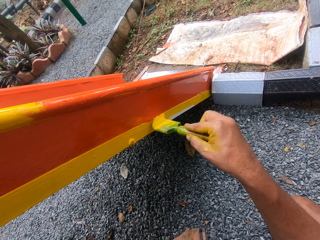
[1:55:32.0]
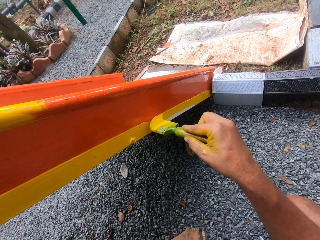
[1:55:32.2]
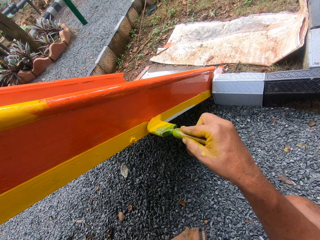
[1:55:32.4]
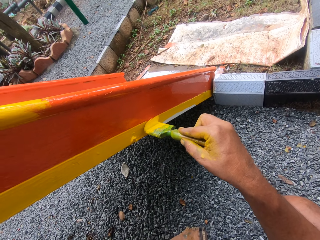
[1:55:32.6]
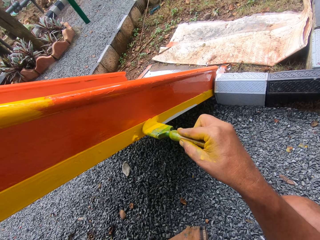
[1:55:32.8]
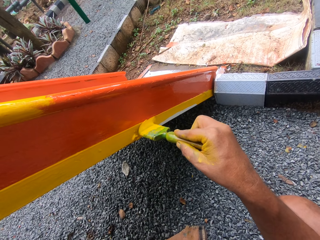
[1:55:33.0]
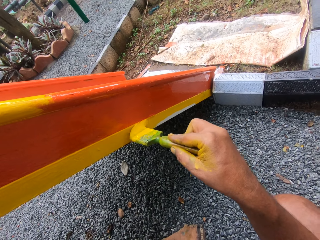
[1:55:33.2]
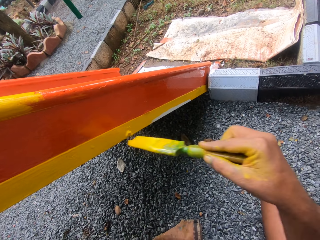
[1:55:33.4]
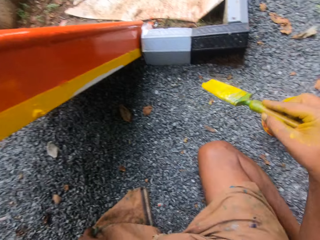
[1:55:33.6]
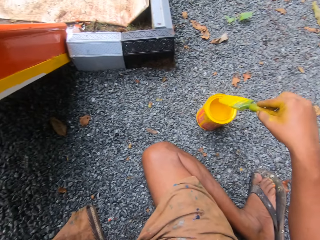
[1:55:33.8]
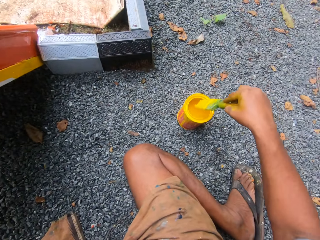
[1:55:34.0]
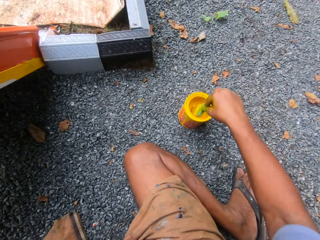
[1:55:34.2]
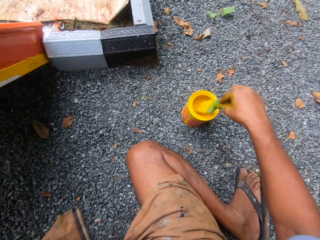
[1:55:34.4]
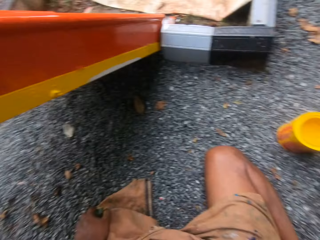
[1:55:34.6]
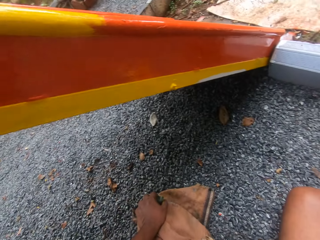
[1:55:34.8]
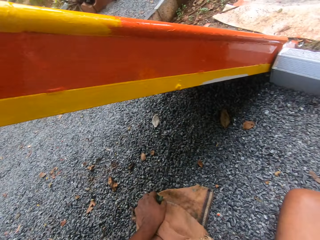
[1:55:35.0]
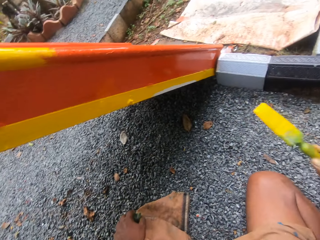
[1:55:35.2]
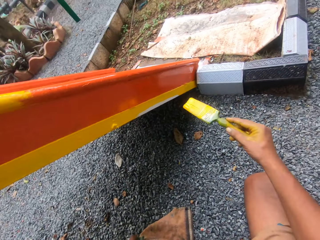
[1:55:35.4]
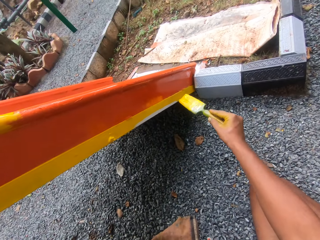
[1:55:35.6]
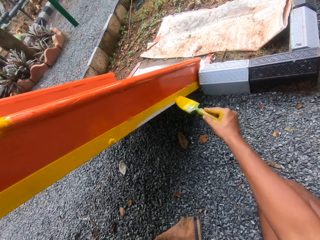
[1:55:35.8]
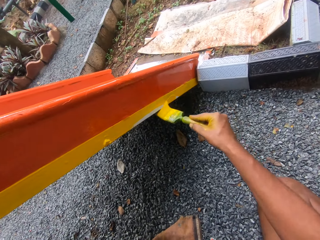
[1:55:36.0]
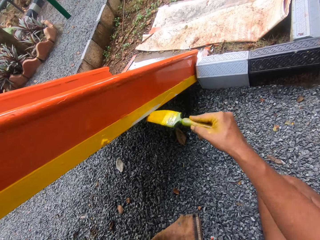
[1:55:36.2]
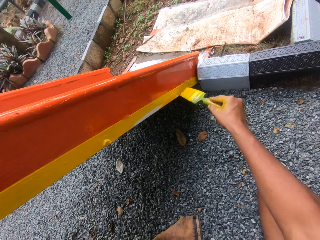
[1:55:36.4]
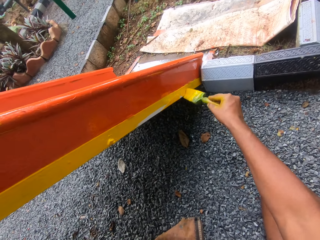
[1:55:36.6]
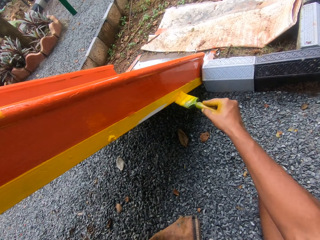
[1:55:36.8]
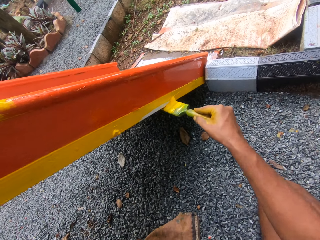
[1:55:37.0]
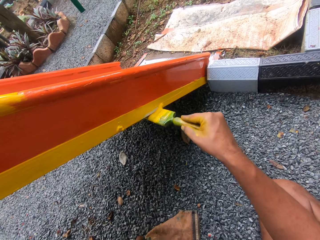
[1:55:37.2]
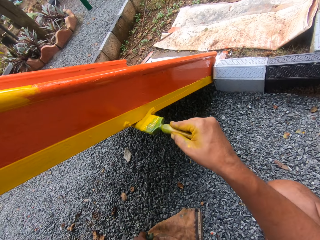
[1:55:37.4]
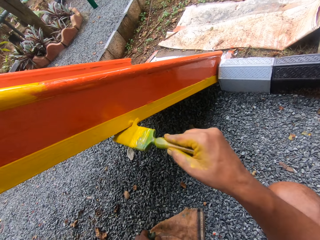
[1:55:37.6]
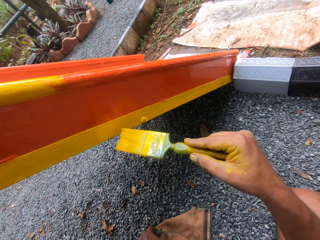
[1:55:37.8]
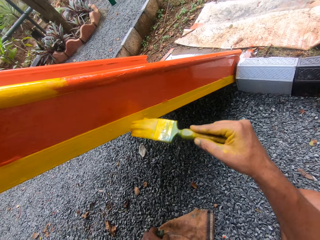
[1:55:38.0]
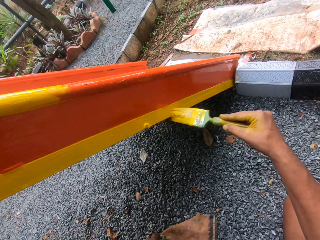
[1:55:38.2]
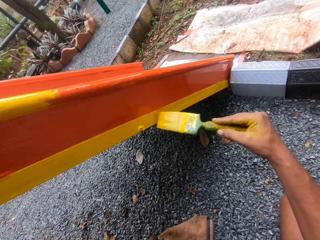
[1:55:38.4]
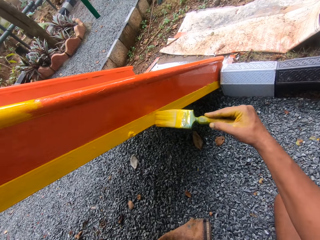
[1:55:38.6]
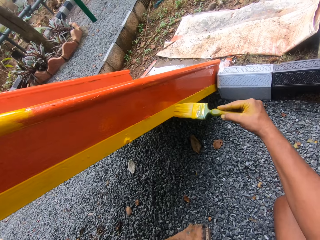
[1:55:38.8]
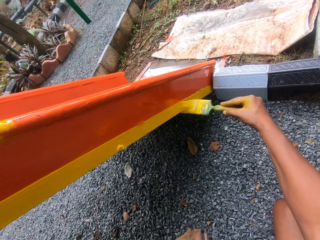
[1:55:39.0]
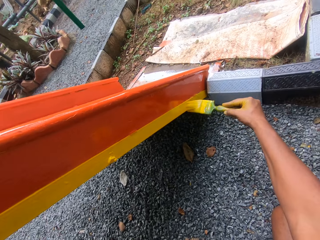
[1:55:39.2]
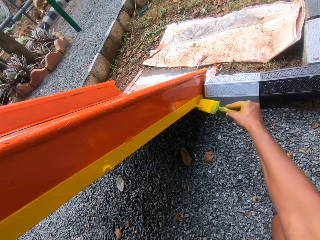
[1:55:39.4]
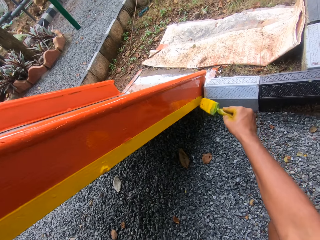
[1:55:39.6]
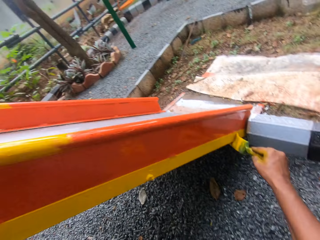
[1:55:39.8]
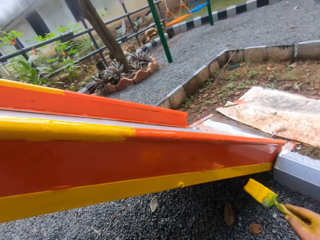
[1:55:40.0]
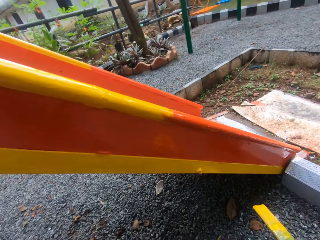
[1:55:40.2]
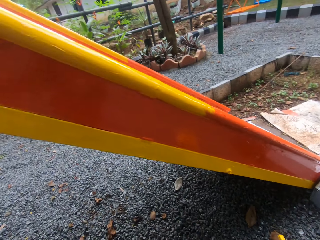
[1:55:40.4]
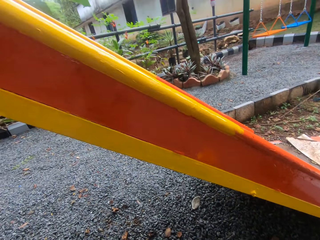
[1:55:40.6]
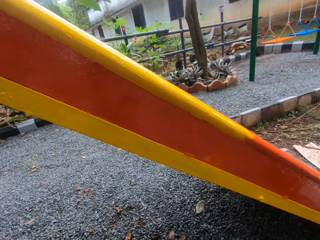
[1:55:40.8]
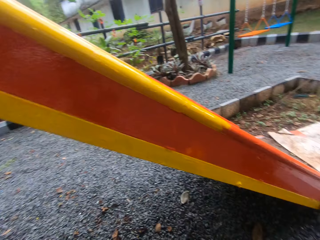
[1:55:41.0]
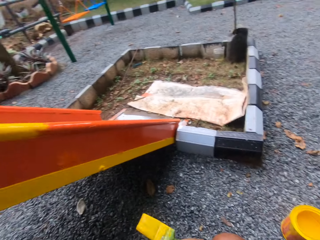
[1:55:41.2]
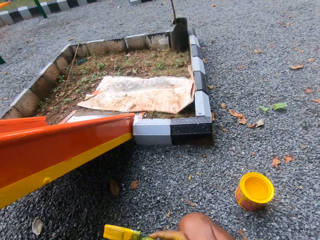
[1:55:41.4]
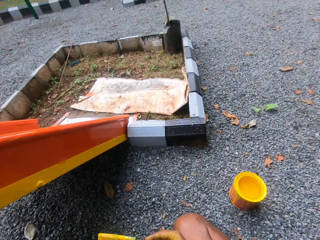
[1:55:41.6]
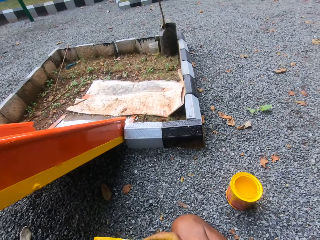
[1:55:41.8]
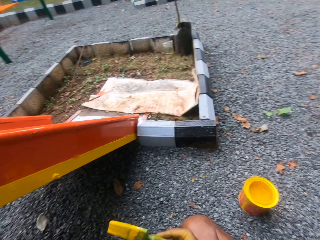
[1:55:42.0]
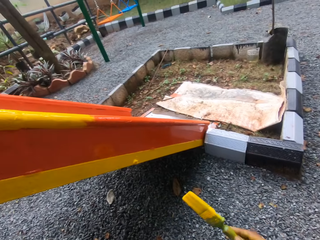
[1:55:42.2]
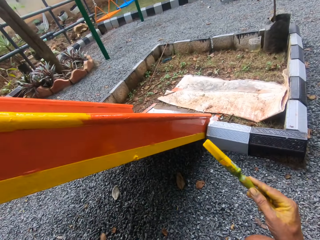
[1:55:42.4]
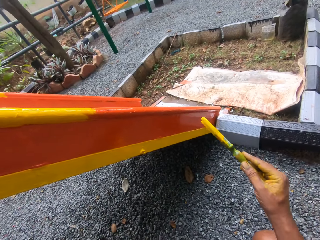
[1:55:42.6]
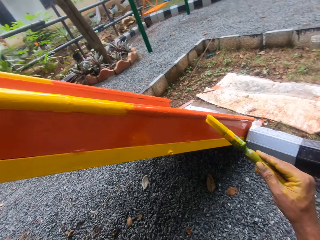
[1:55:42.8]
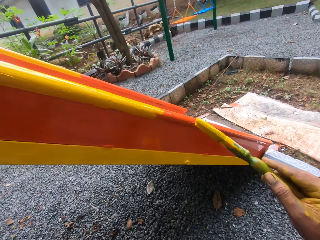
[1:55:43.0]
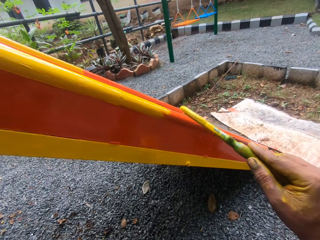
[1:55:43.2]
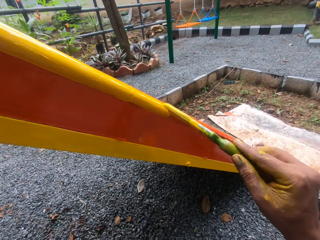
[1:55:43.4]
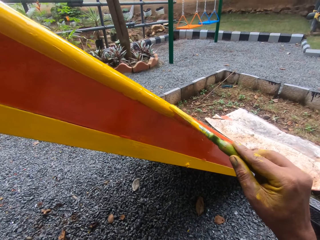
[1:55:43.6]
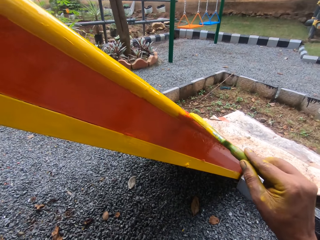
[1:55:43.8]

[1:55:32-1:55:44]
The camera wearer dips a brush in paint. They paint the swing.

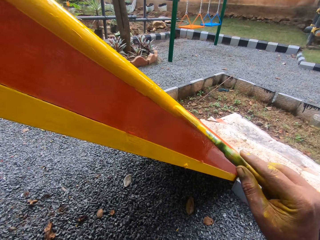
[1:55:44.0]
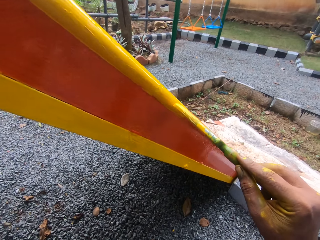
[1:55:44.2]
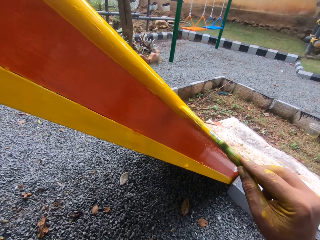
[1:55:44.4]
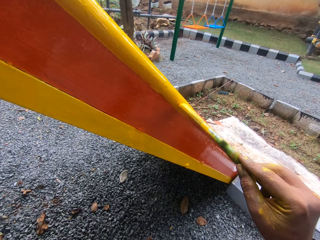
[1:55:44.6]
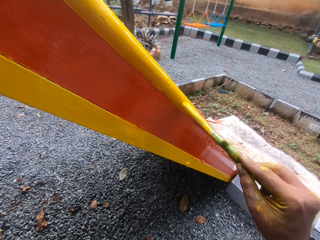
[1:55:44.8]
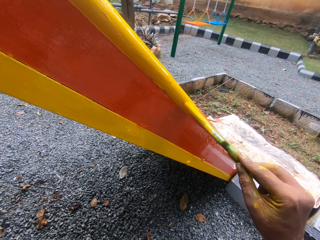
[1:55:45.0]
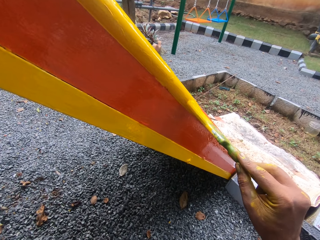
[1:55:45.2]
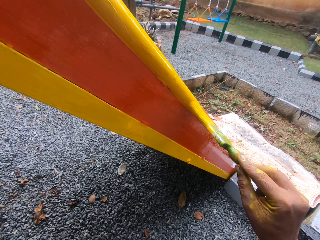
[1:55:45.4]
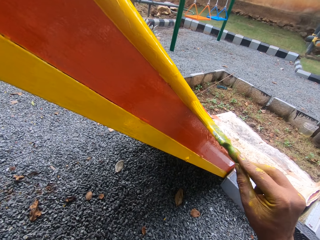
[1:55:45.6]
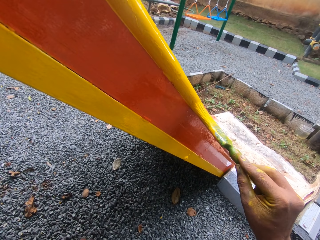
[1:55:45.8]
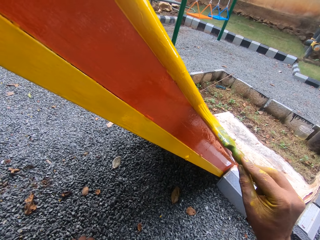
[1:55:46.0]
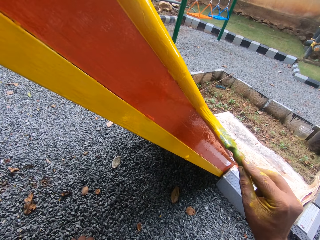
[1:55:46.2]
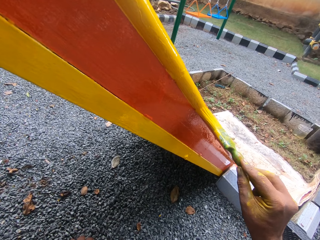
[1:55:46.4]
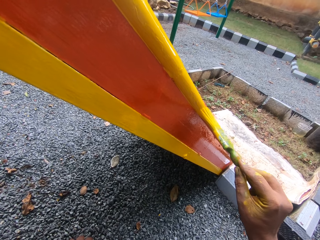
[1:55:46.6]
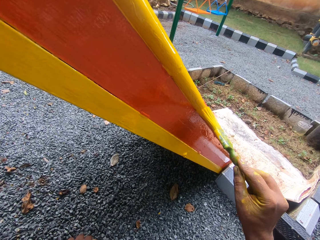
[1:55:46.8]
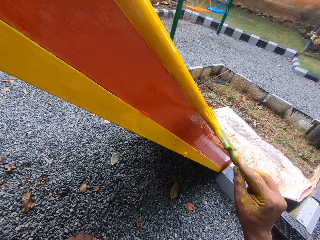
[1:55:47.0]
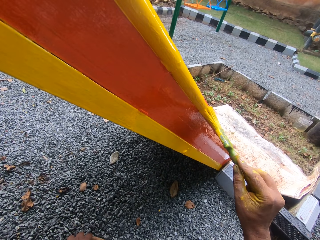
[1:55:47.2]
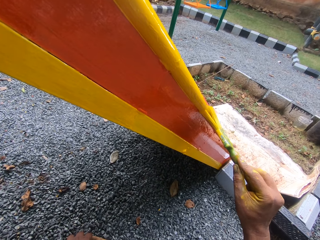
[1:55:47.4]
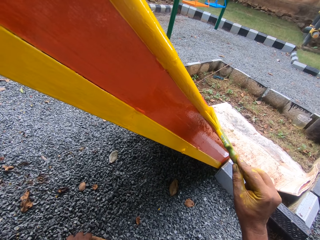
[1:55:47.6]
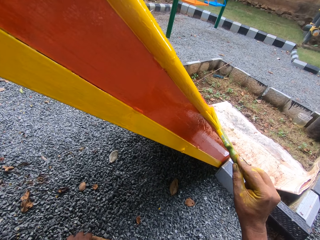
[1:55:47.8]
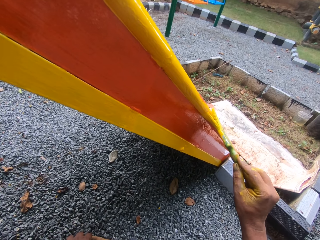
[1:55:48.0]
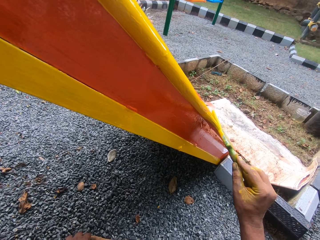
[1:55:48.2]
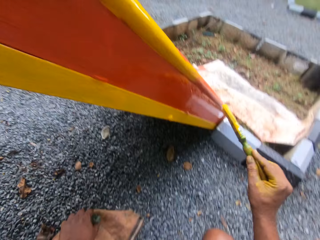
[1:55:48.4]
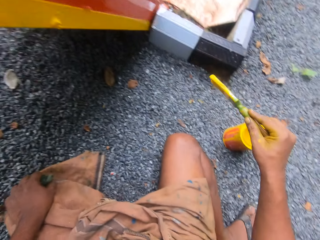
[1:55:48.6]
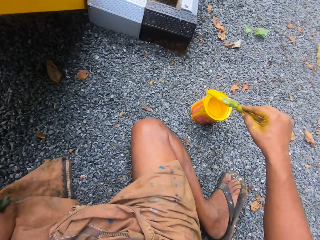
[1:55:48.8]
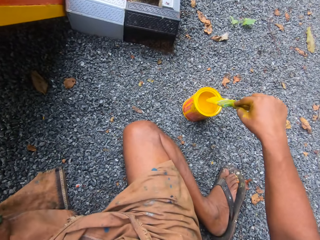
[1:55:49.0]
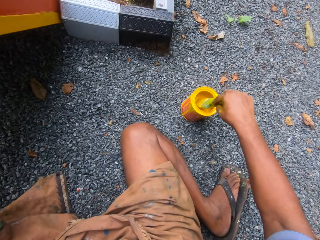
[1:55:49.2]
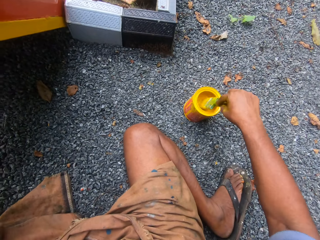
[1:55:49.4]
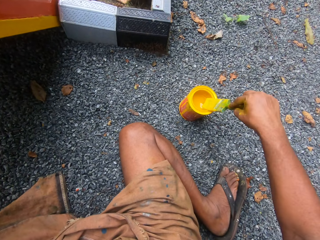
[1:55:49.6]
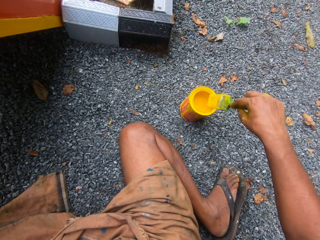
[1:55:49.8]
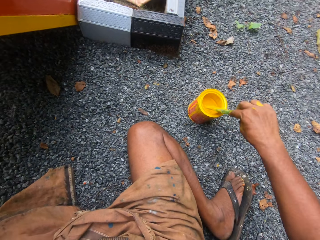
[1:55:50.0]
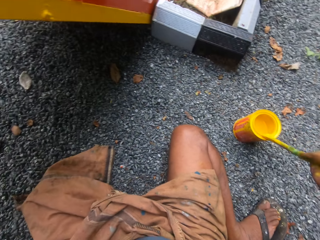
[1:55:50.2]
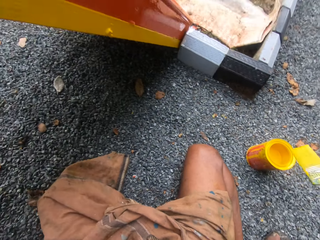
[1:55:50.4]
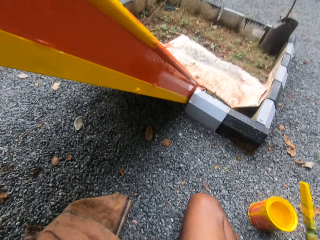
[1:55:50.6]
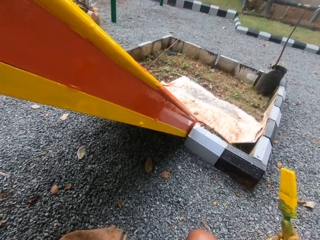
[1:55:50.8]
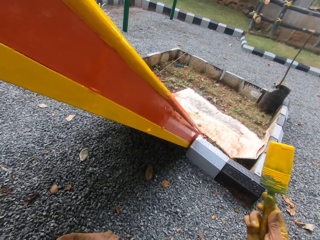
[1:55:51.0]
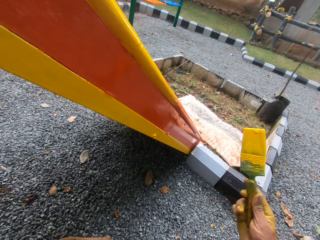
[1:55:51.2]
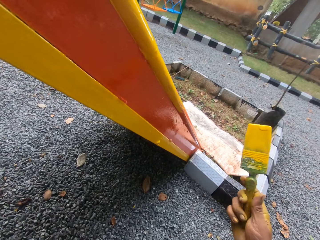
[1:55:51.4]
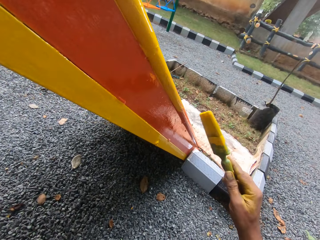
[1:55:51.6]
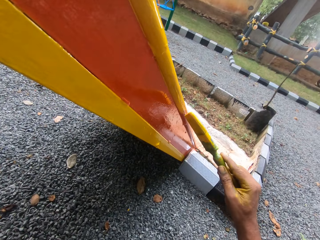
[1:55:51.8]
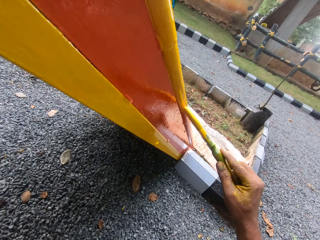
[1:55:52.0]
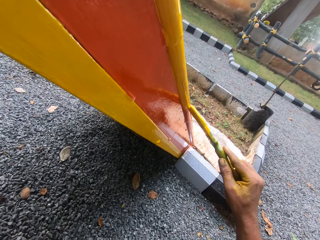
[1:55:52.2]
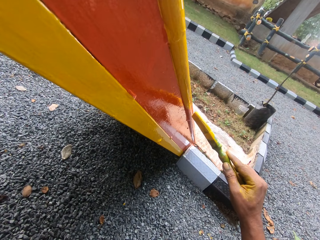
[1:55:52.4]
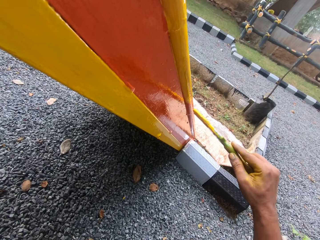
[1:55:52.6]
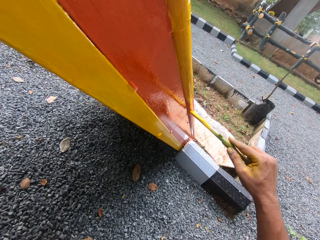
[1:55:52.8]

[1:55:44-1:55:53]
The camera wearer dips a brush in paint. They paint the swing.
